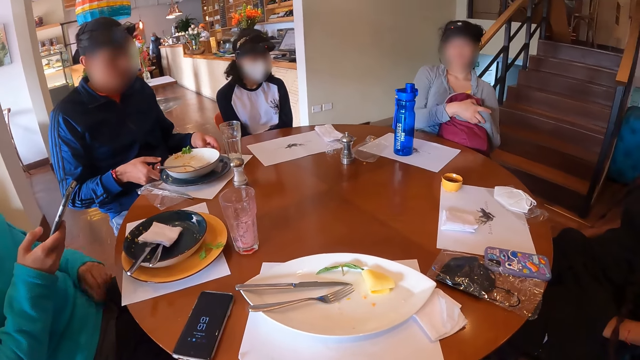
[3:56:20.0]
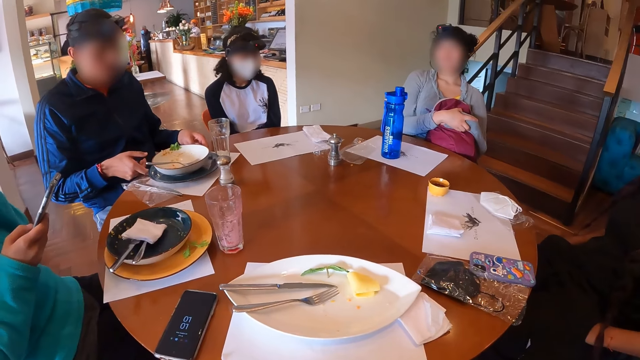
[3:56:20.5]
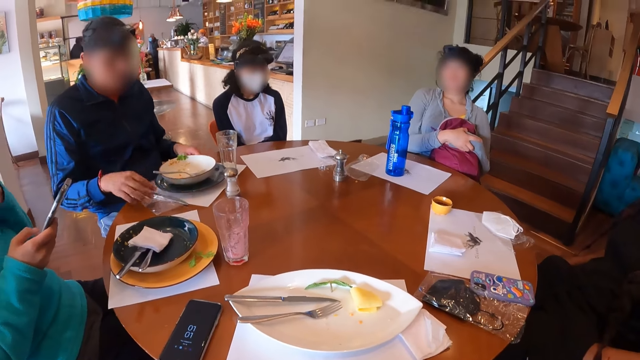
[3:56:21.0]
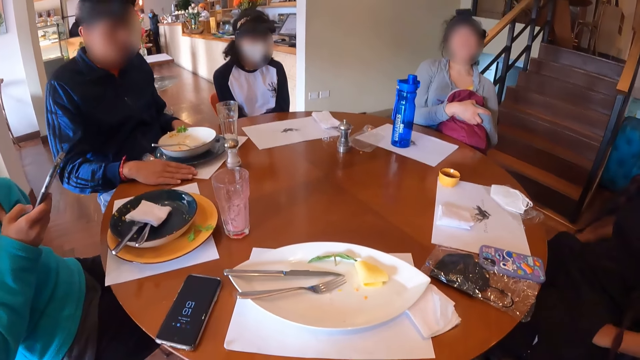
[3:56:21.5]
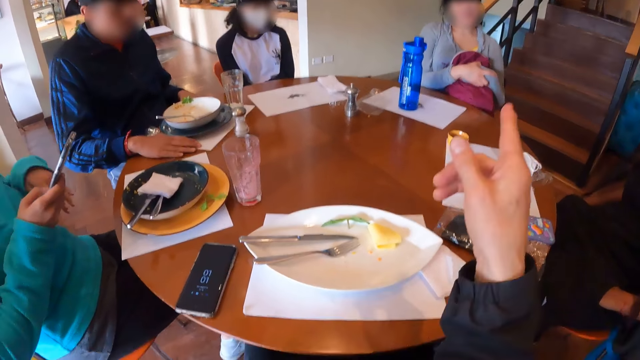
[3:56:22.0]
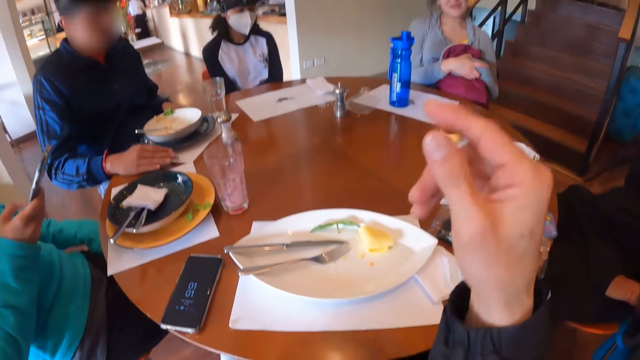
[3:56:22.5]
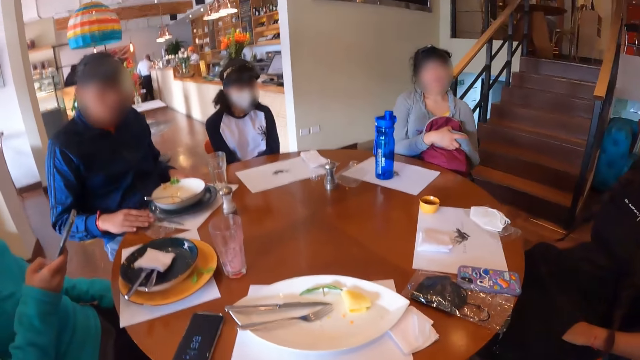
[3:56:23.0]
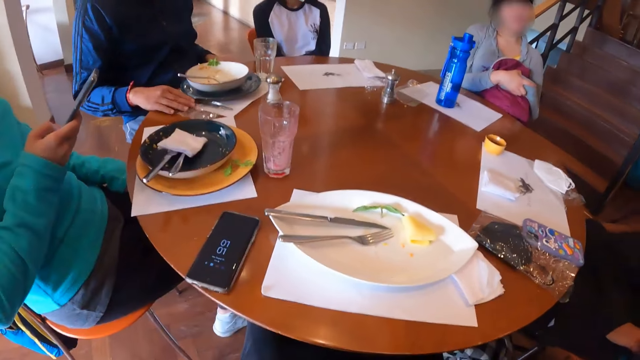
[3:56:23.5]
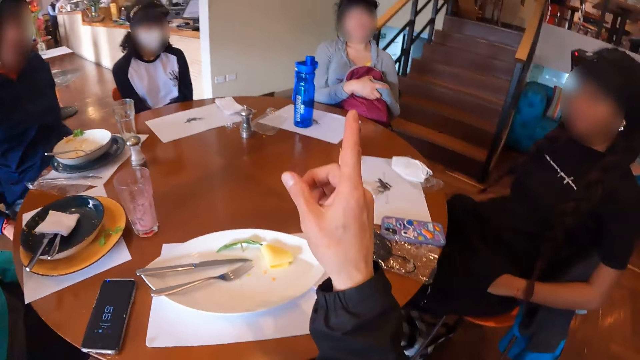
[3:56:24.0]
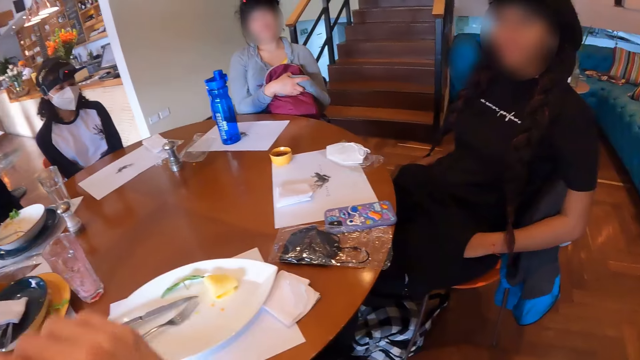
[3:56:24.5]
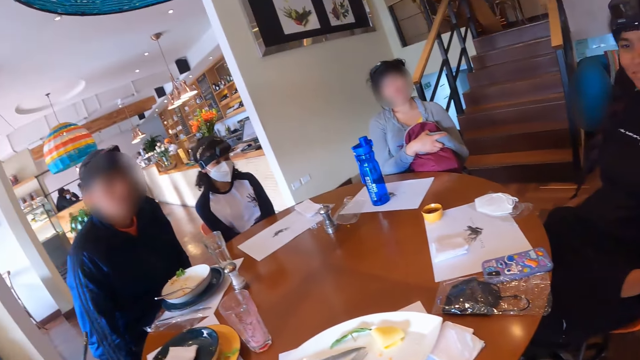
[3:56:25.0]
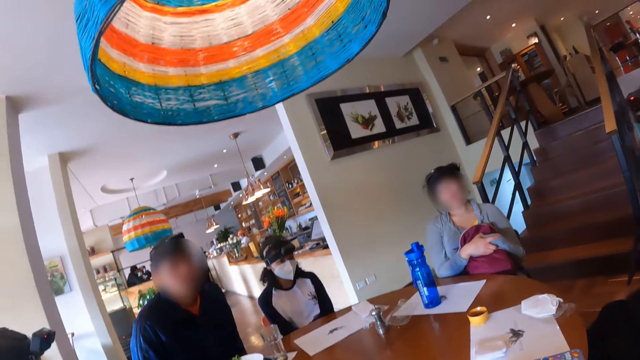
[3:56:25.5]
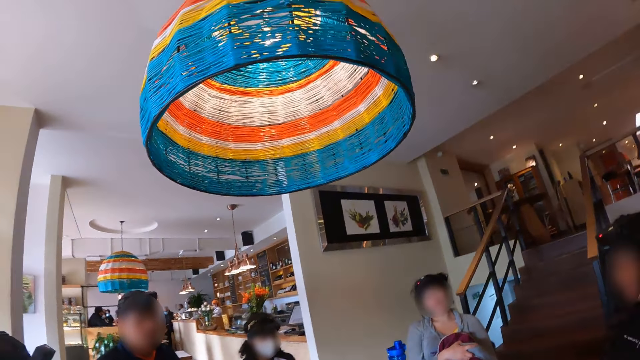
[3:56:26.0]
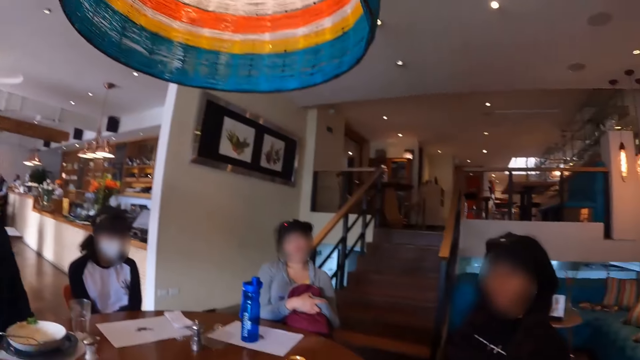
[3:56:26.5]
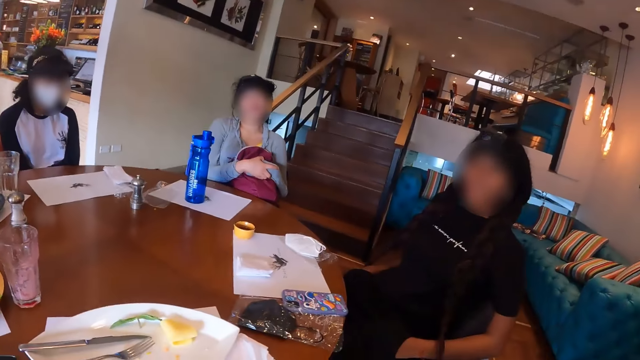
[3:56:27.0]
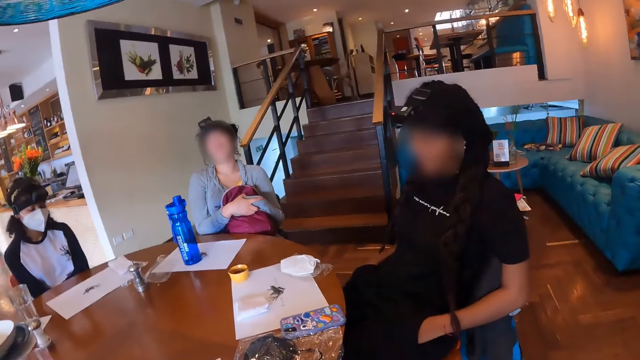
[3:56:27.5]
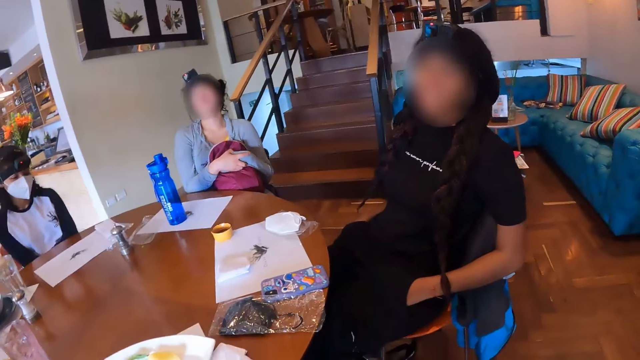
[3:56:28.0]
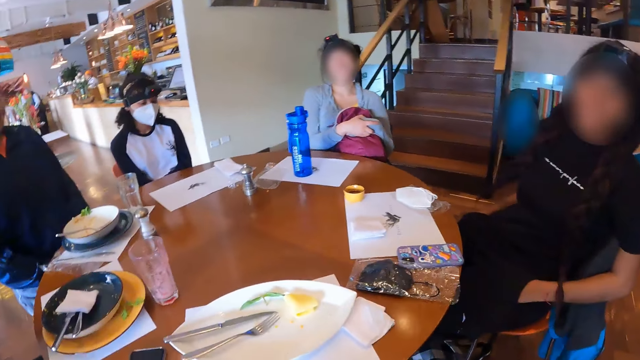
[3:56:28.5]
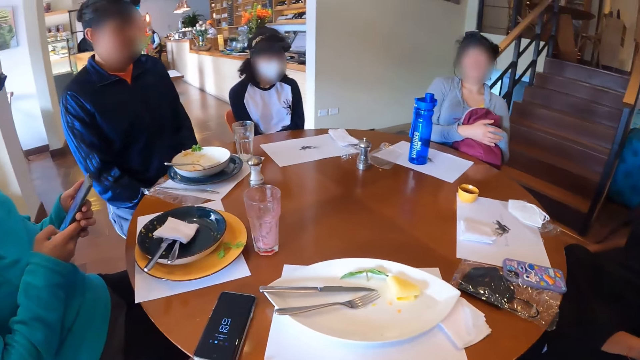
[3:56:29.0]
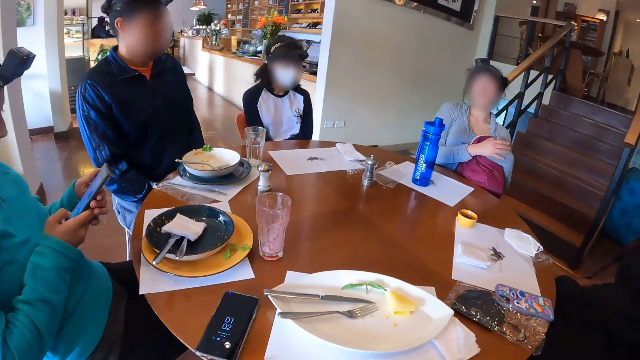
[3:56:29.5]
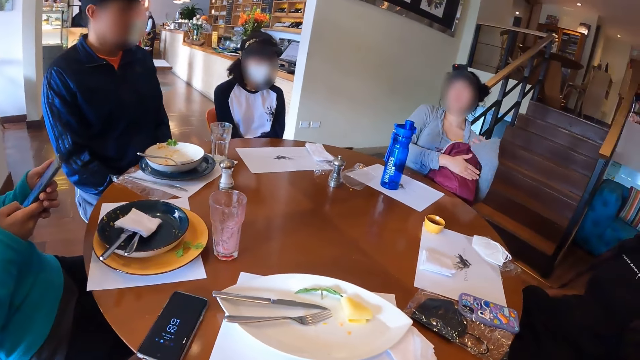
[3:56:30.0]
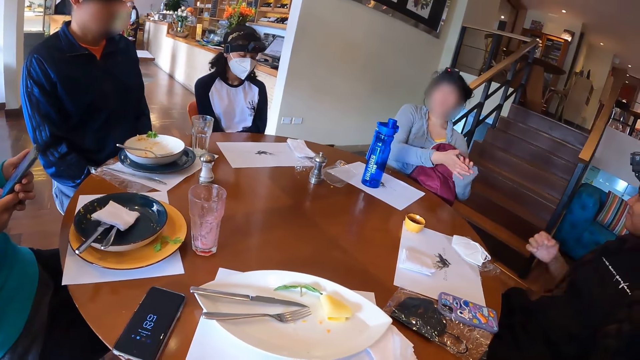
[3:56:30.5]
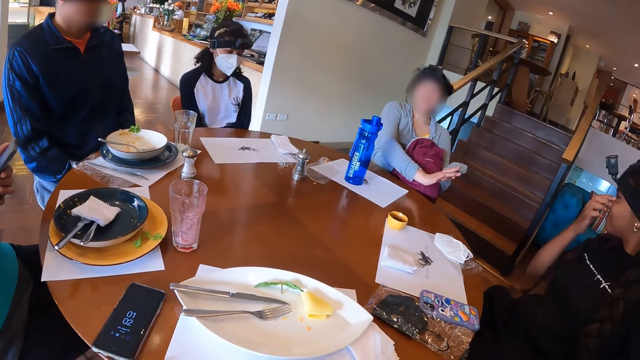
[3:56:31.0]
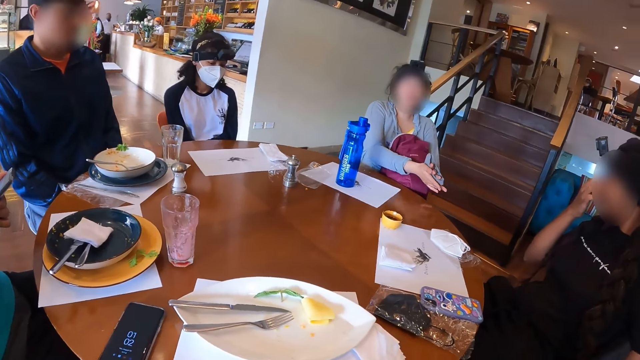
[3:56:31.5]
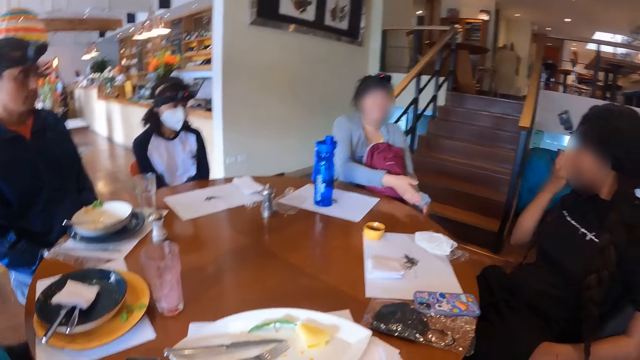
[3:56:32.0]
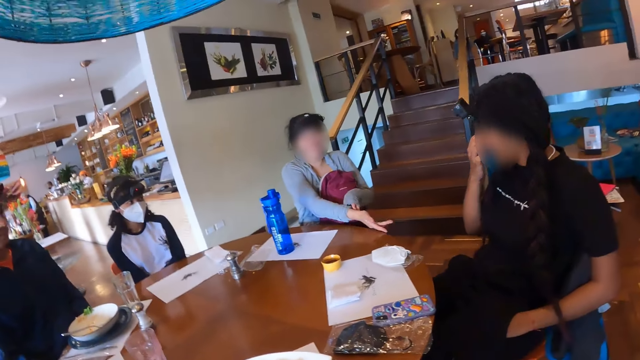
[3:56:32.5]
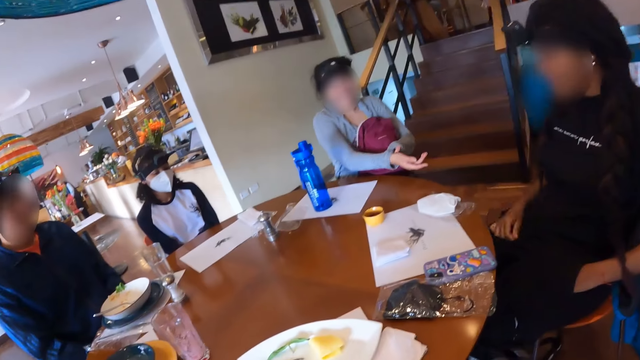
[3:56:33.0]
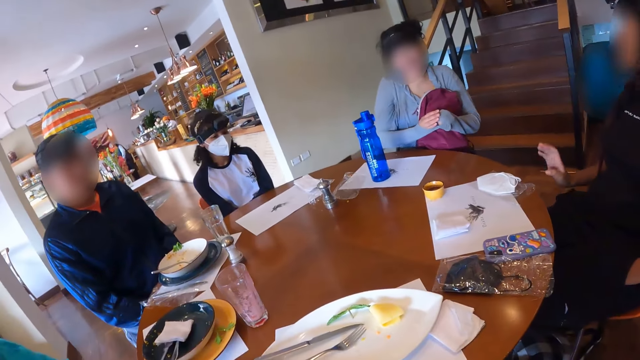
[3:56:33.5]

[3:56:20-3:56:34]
The woman touches her face with her left hand. The man moves the table mat on the table with his right hand. The woman places her left hand on her legs. The camera wearer points at a person. They talk to people. The woman interacts with the phone in her hands with both hands. Another woman wipes her hands together. A third woman touches her face with her right hand.

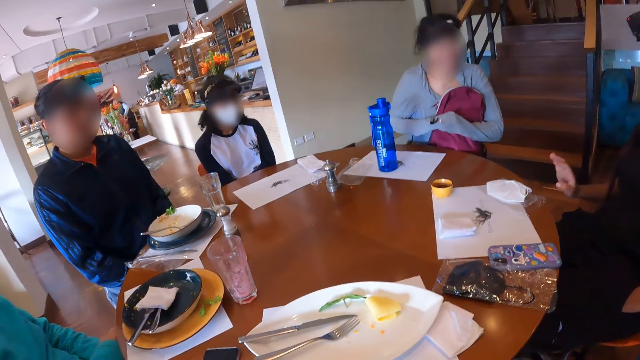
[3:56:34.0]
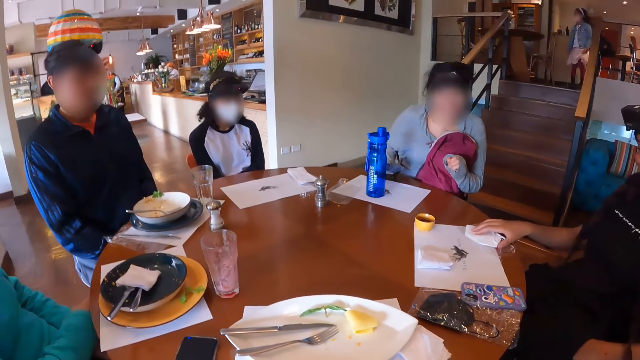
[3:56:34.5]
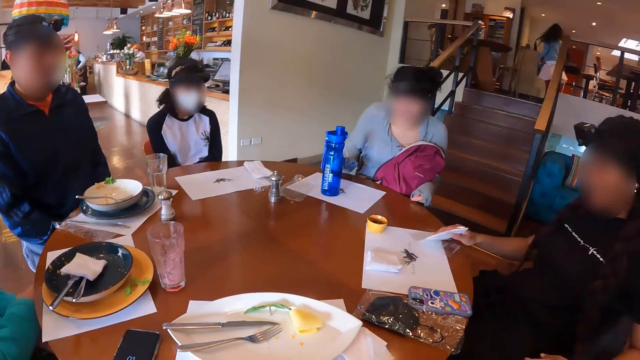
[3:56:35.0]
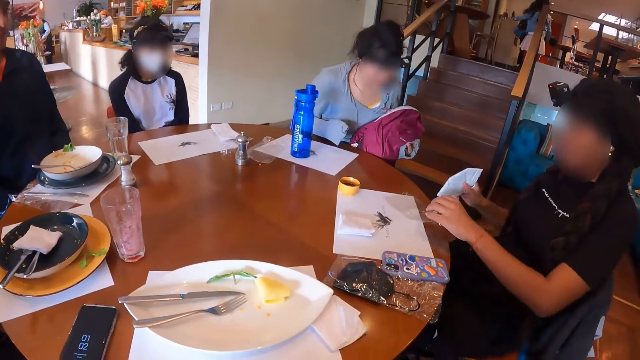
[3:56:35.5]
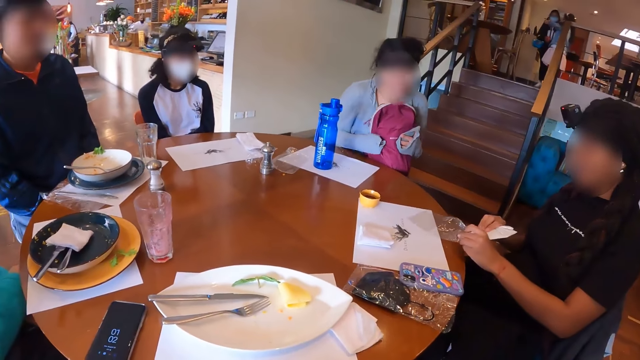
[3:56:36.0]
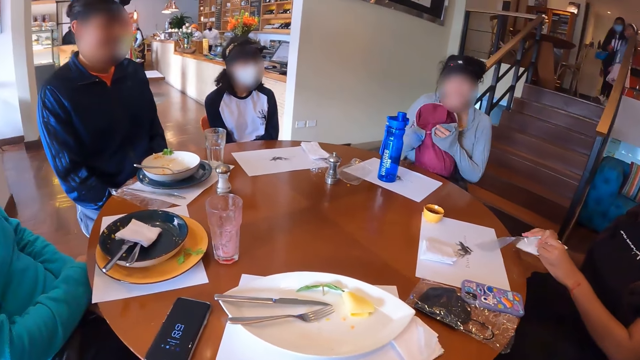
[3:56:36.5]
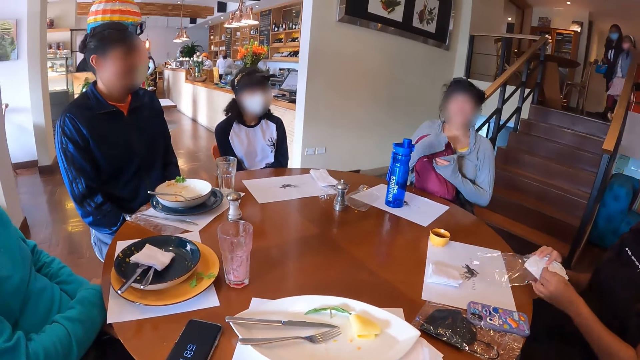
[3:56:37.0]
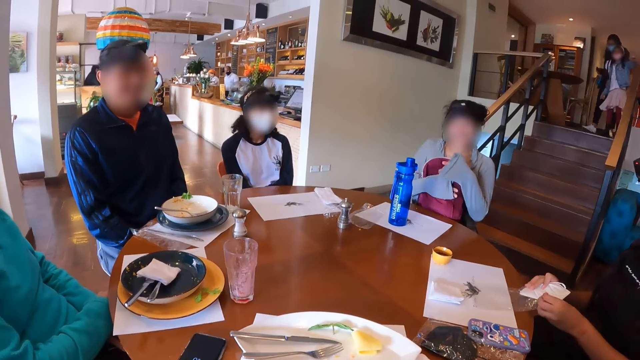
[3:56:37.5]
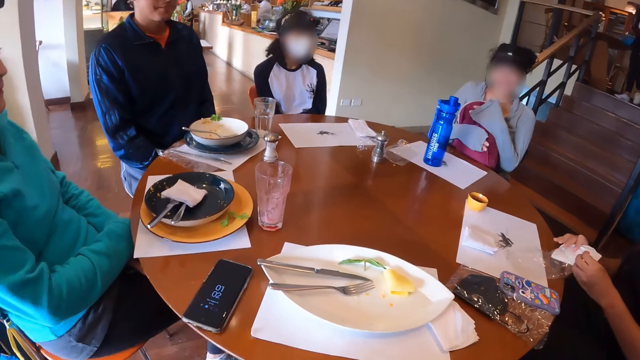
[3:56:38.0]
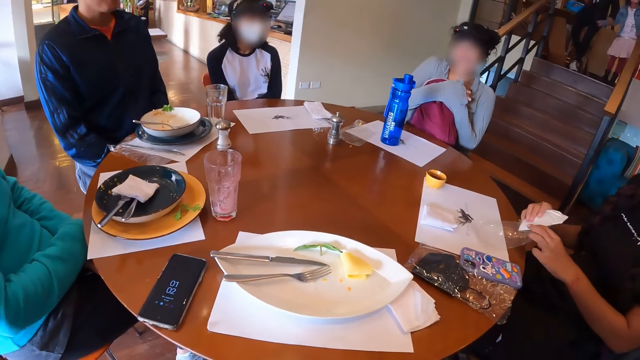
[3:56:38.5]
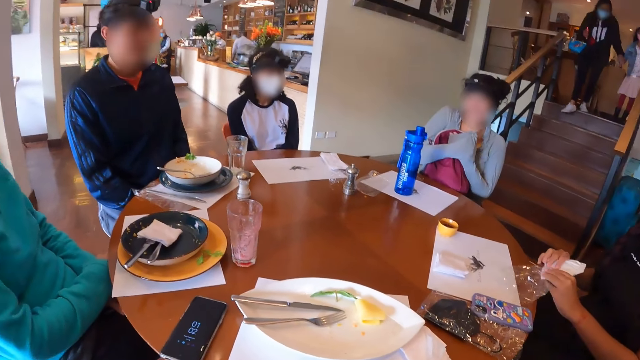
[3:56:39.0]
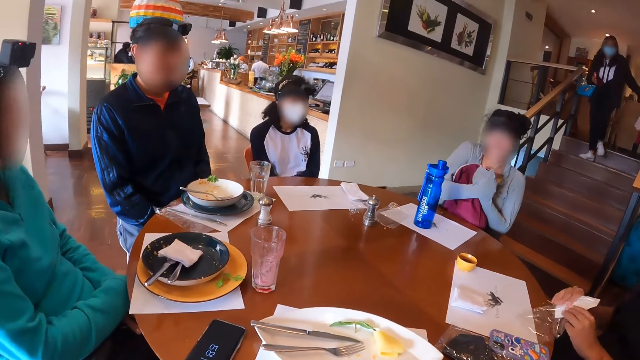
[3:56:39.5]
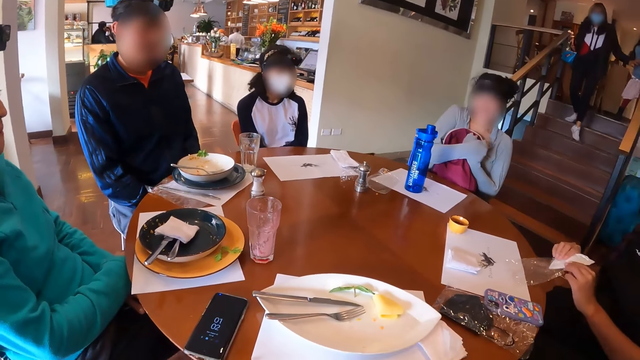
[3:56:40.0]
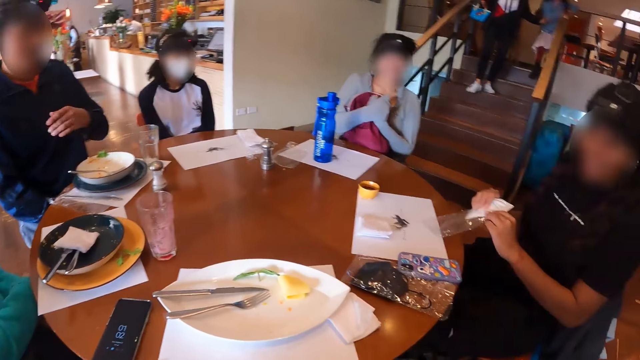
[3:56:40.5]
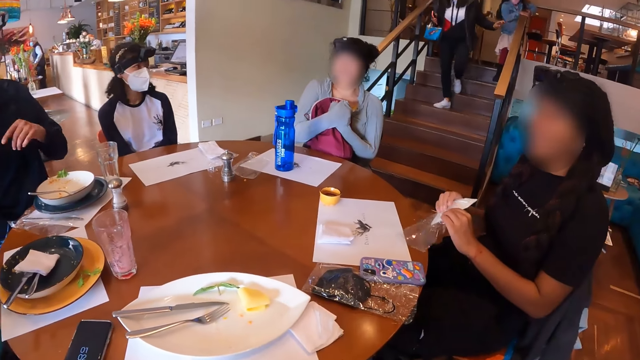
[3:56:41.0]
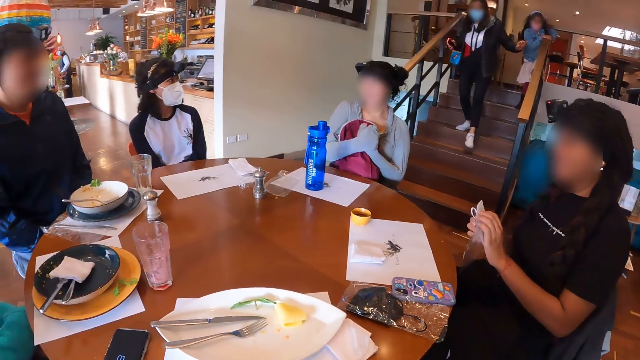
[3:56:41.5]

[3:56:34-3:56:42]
The woman takes the nose mask from the nylon on the table with her right hand. She takes the nylon on the table with her left hand. A person touches the serviette on the table. The woman puts the nose mask in her right hand into the nylon in her left hand. Another woman adjusts a backpack on her legs with both hands. She holds the backpack on her chest with both hands. The first woman puts the nose mask in her right hand into the nylon on the table with both hands.
